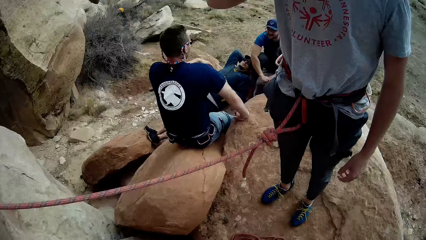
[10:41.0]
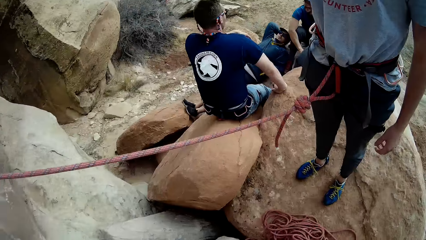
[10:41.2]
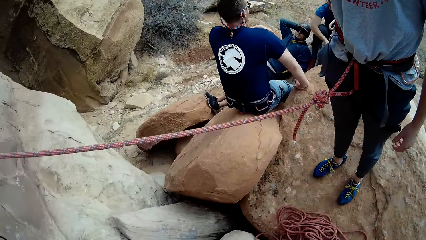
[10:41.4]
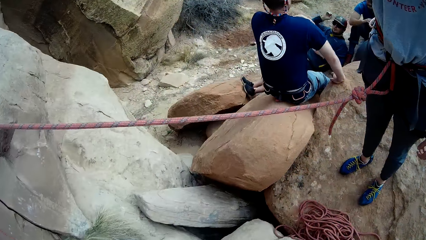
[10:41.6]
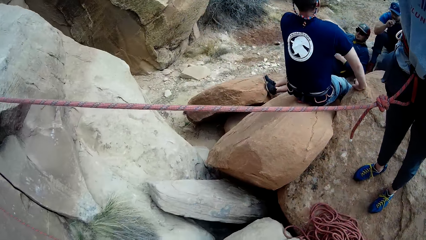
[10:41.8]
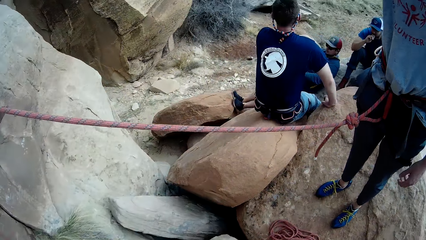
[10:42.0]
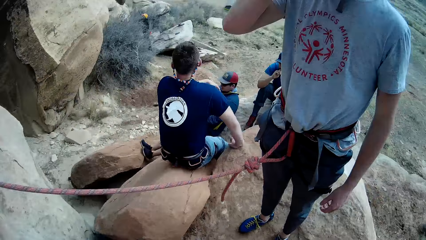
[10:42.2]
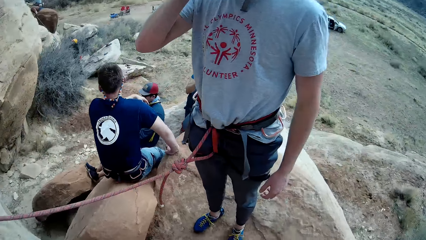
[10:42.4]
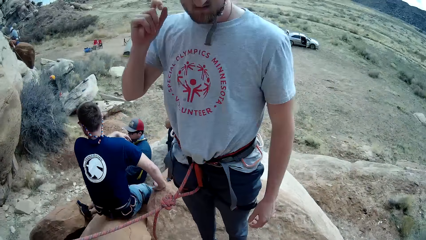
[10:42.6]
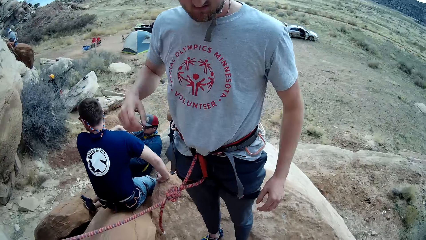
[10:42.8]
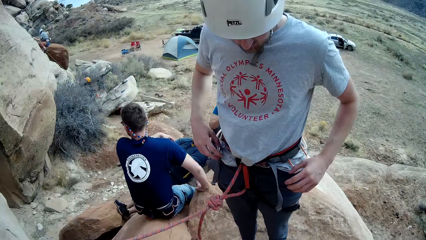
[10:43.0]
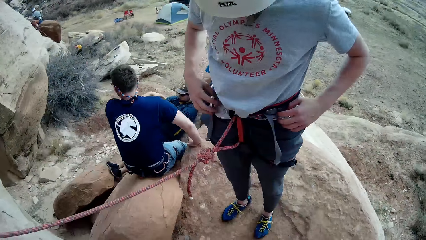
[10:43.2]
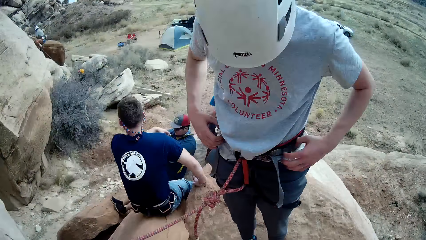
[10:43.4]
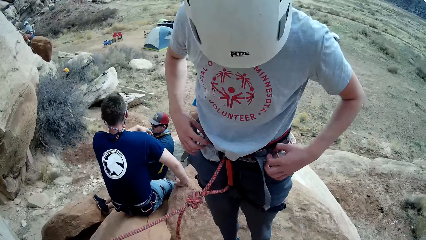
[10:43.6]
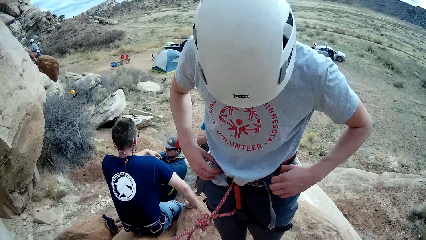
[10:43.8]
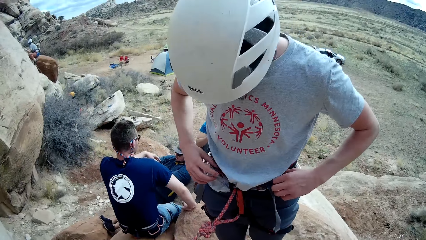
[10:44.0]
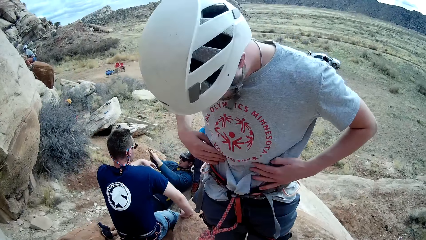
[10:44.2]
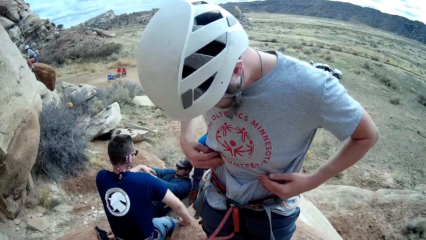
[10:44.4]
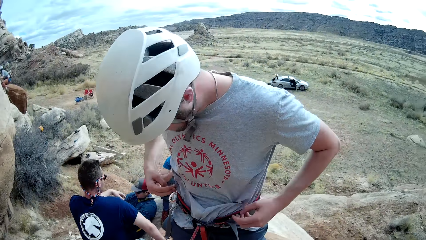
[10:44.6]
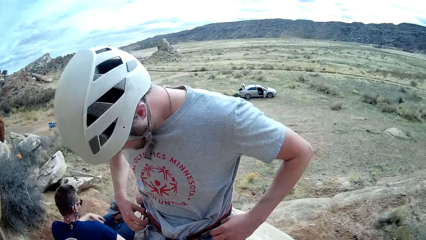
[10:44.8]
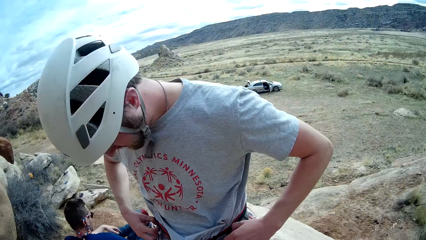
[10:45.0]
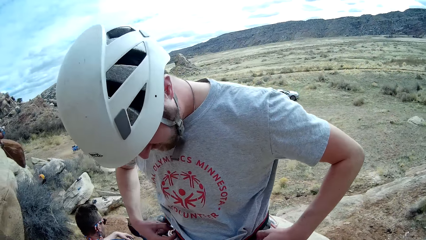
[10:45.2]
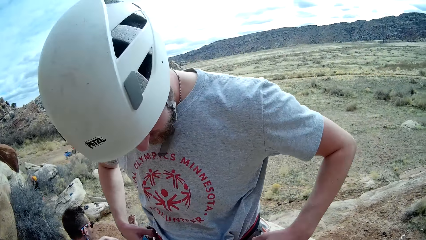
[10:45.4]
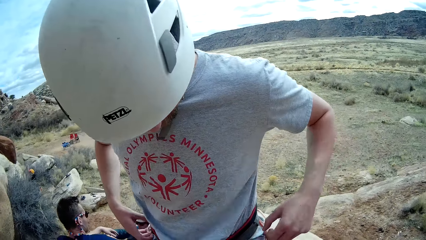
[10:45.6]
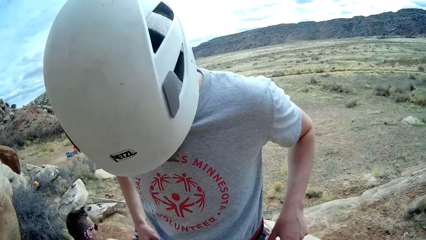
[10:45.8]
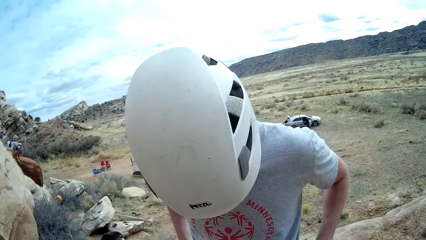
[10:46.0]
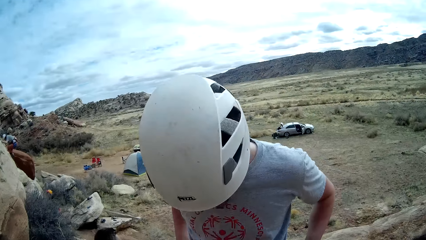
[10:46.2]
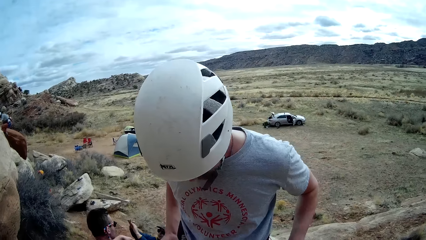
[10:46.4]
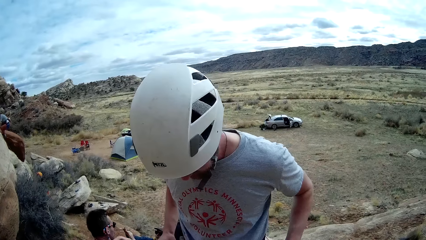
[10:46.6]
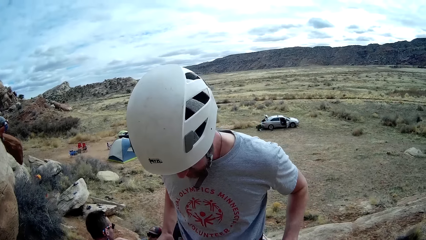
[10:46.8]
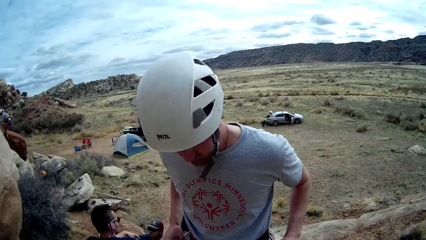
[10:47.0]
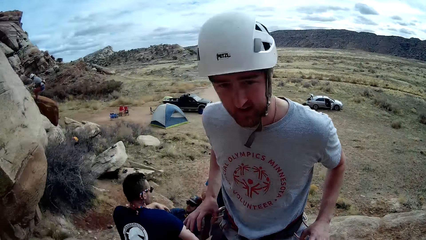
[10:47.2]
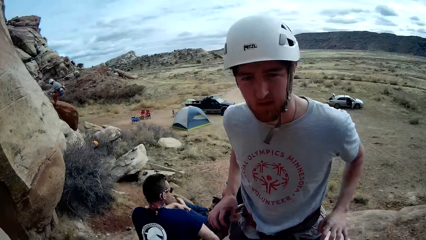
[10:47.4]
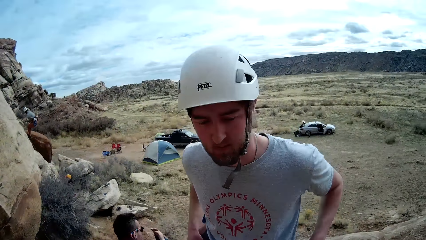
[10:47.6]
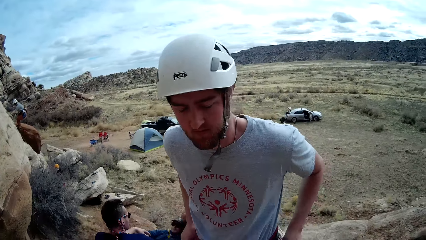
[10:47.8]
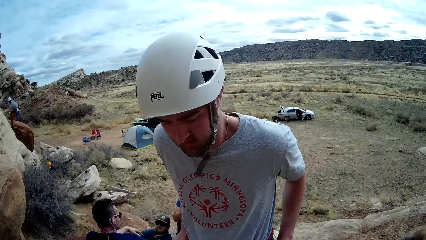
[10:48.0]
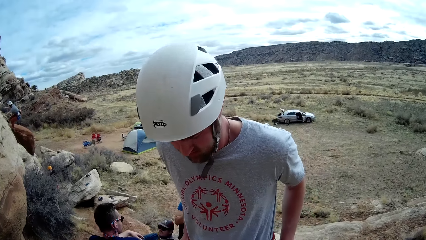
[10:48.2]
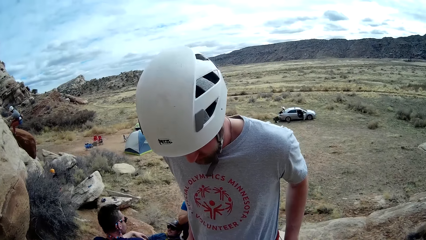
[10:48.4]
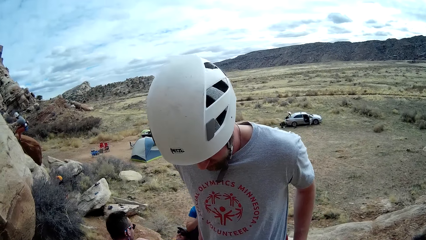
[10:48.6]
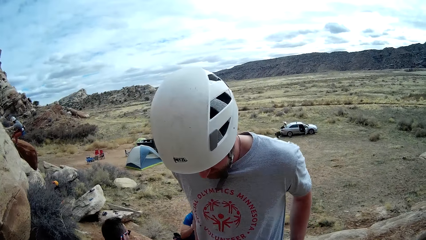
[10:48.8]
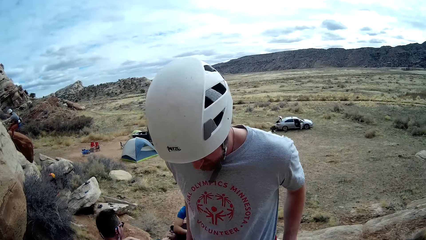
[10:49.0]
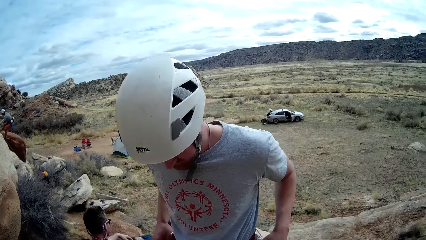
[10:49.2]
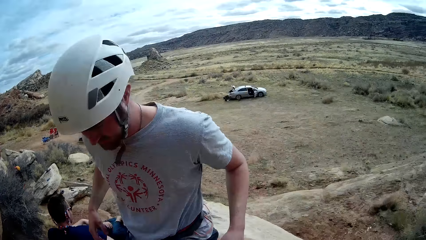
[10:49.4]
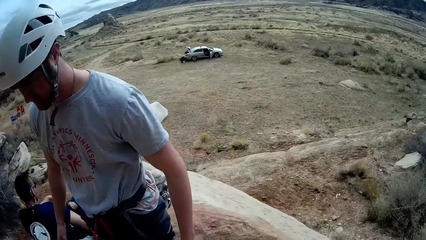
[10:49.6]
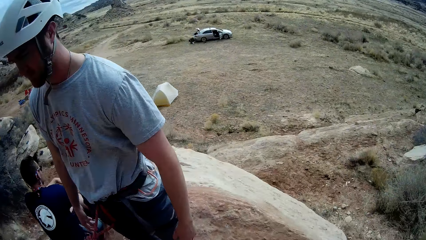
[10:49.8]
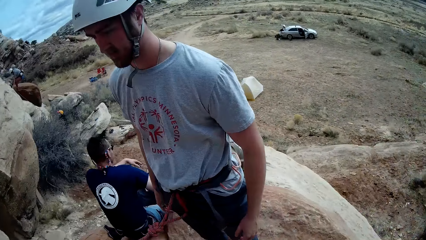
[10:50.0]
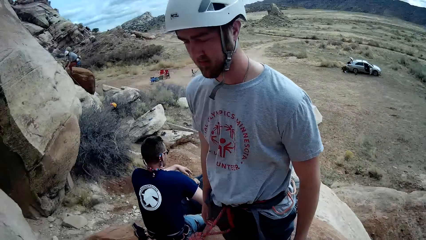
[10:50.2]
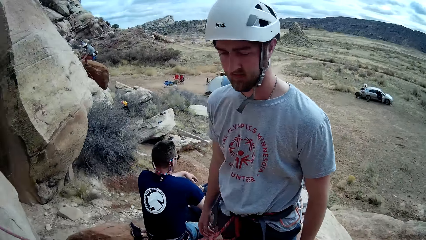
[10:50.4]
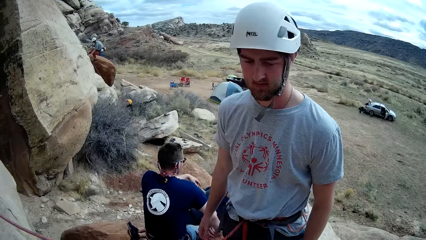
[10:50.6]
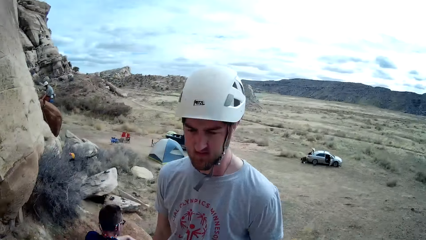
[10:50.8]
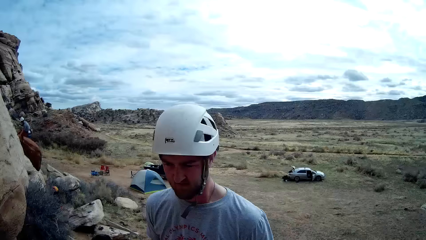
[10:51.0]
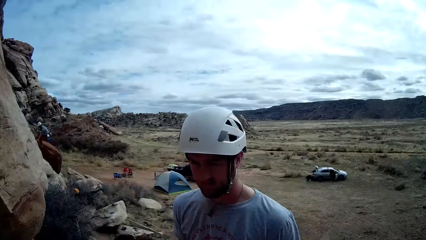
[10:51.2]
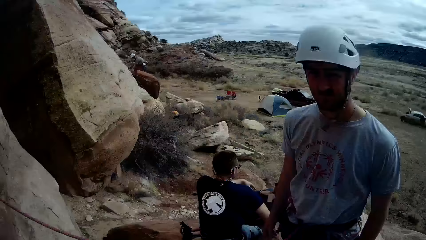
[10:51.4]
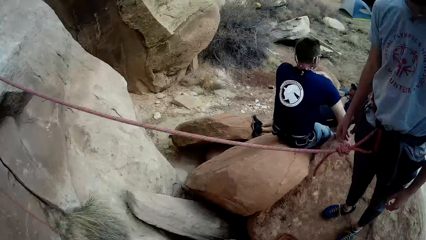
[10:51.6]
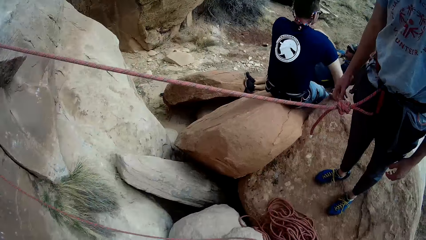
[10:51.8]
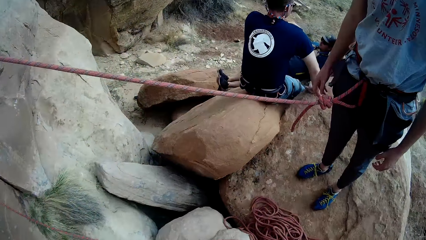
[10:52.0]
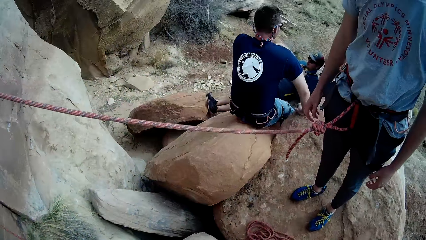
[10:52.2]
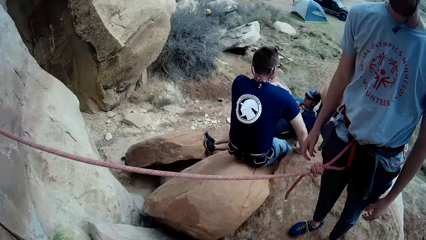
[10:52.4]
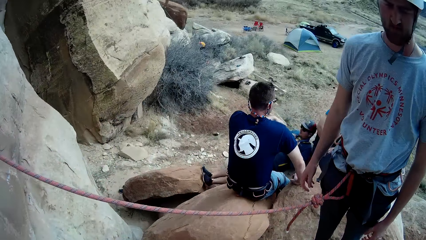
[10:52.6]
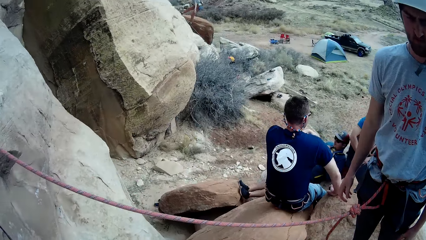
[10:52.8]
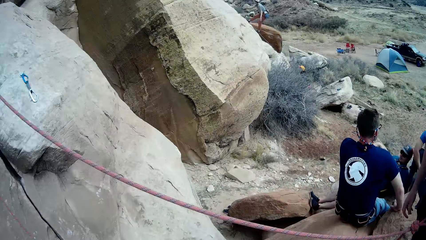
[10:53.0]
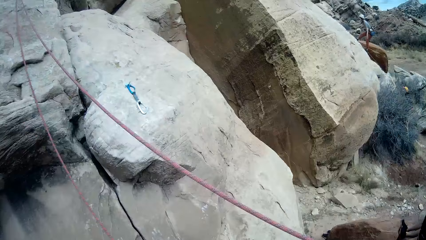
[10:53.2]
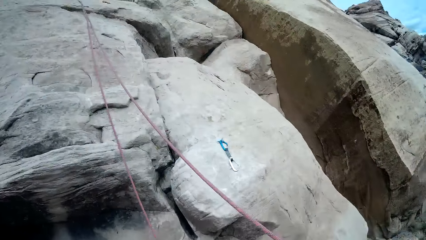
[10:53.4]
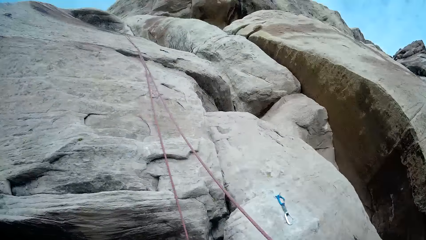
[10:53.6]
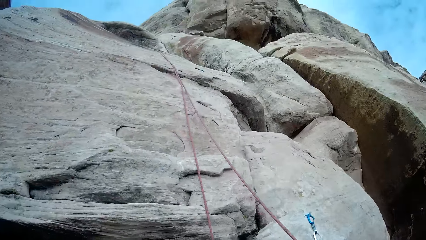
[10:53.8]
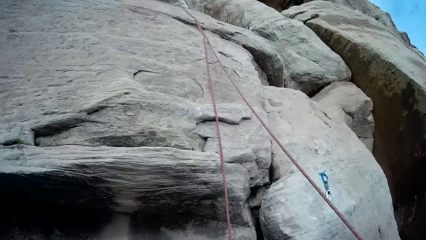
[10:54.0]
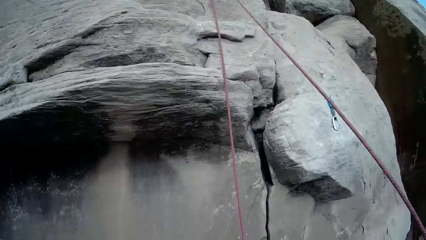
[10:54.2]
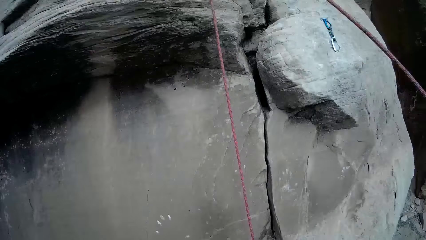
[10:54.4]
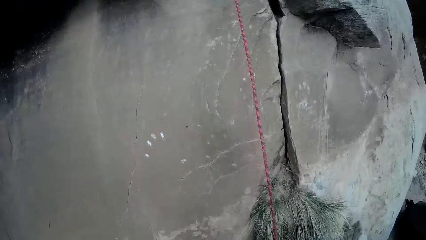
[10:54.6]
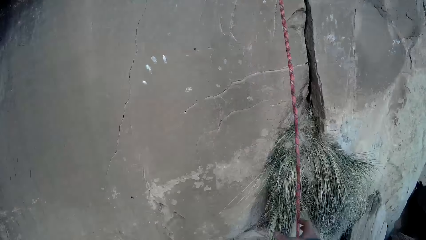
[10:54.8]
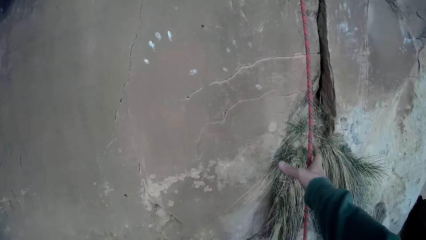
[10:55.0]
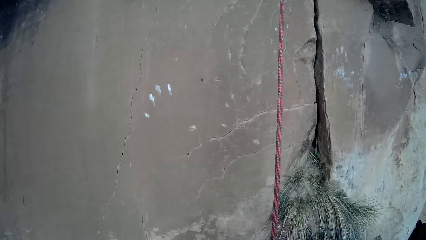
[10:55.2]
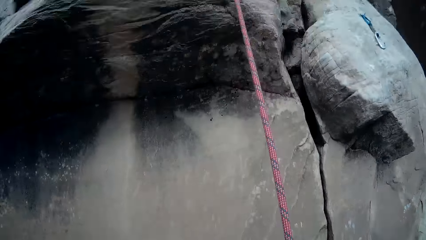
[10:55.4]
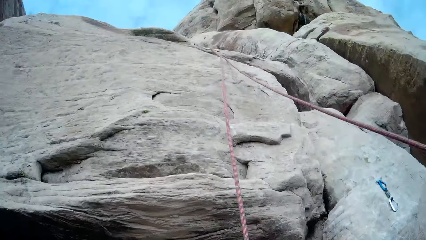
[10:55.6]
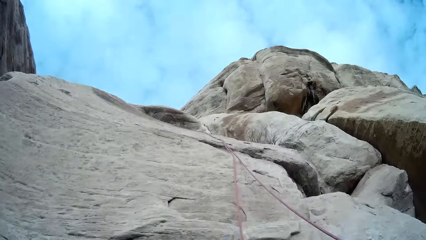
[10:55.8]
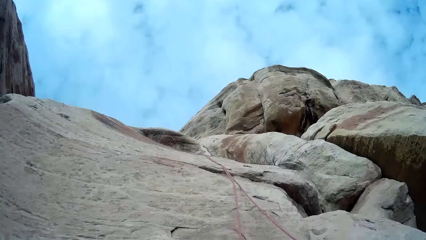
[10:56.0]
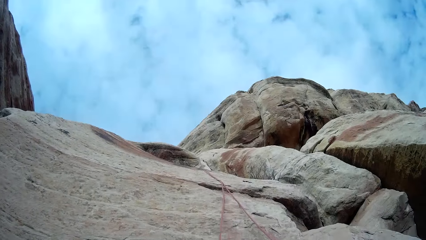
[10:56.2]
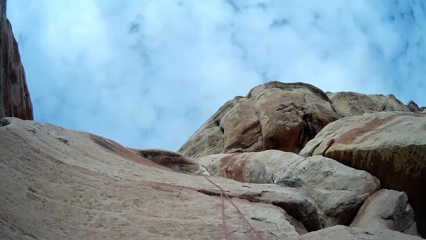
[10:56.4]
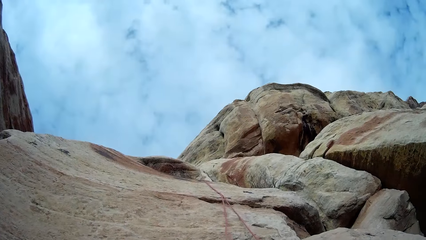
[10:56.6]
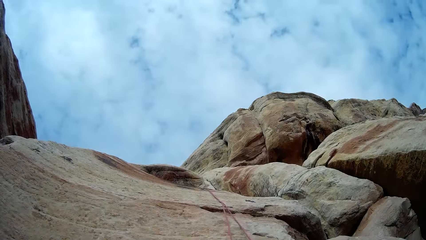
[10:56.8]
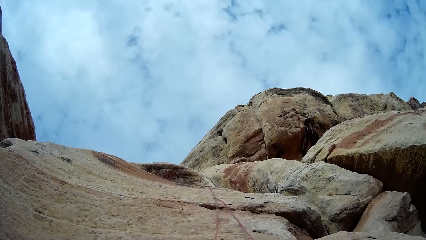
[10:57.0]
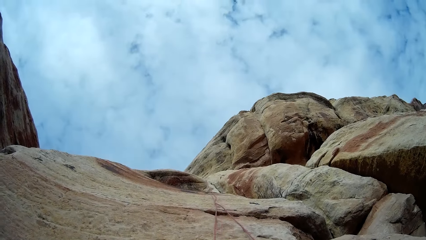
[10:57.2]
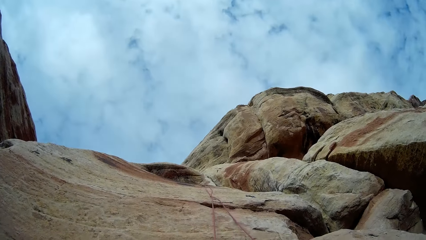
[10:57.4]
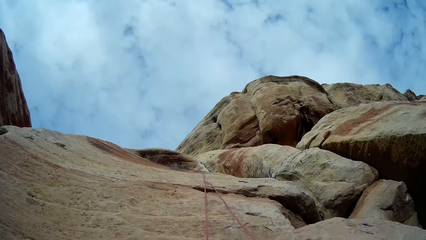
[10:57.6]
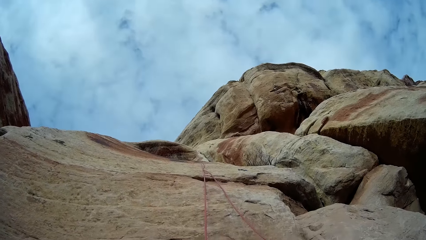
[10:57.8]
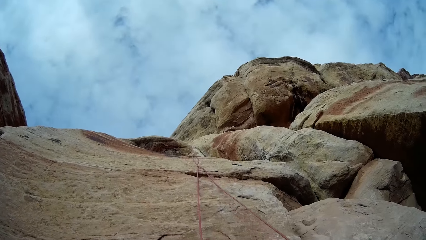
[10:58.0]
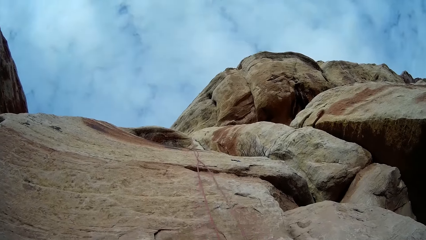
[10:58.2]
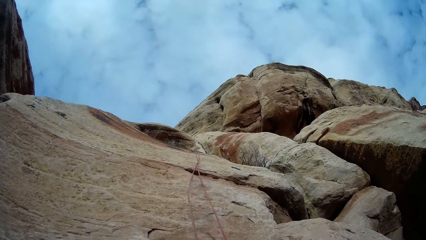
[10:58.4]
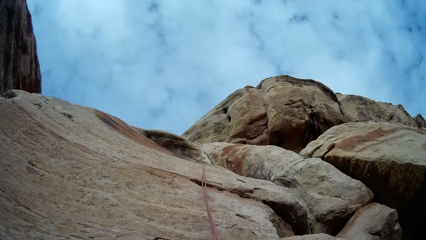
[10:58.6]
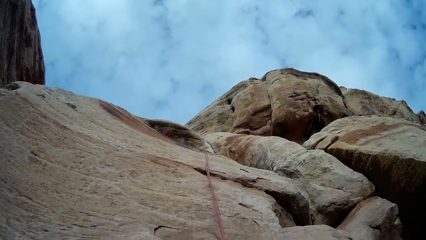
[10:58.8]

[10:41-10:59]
The camera wearer interacts with the man. Another man lays down. The first man places his hands on his waist and adjusts the belt. The camera wearer holds the rope.
